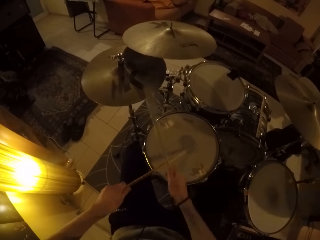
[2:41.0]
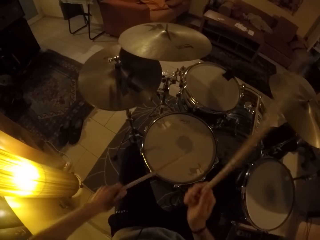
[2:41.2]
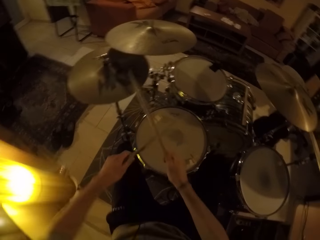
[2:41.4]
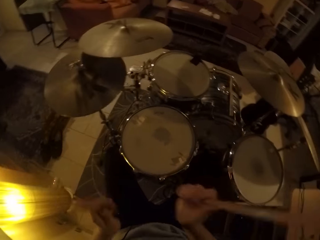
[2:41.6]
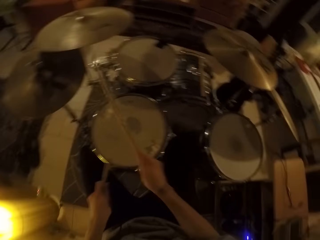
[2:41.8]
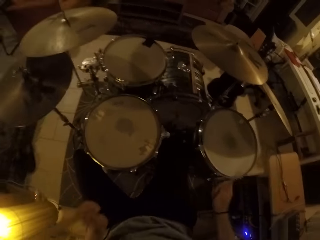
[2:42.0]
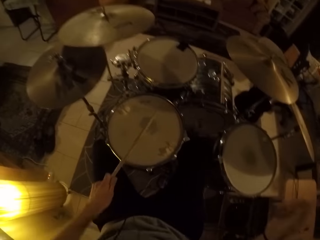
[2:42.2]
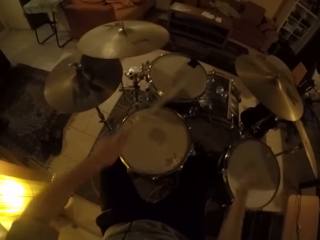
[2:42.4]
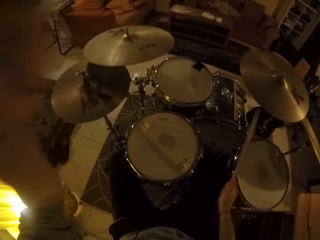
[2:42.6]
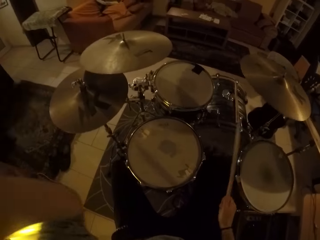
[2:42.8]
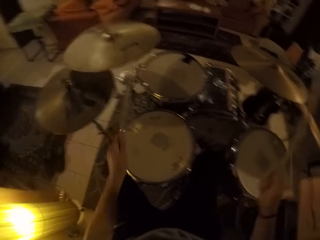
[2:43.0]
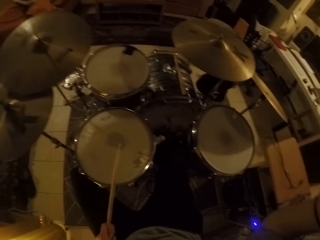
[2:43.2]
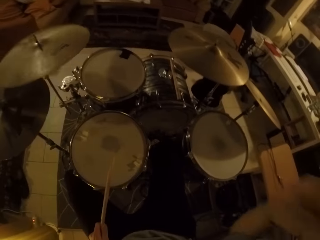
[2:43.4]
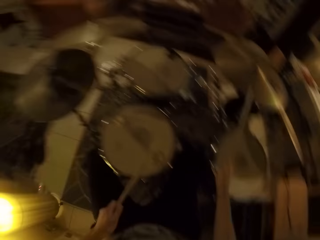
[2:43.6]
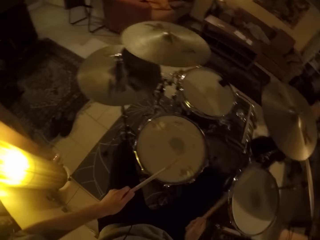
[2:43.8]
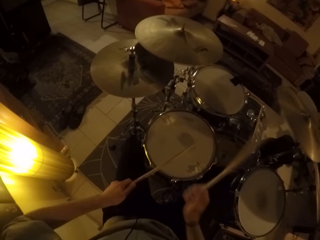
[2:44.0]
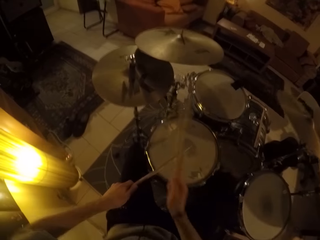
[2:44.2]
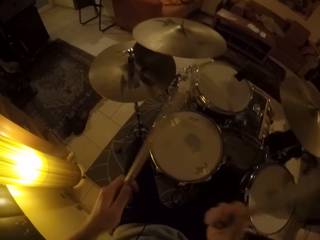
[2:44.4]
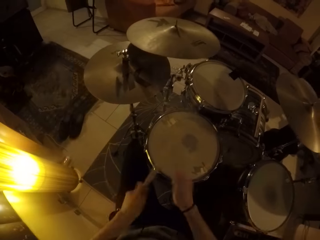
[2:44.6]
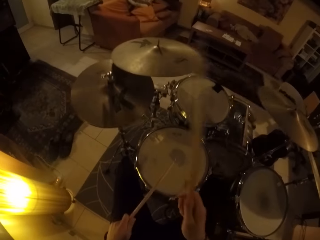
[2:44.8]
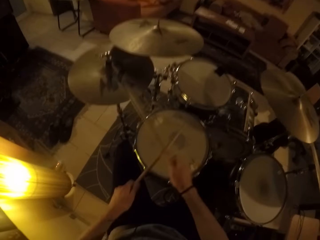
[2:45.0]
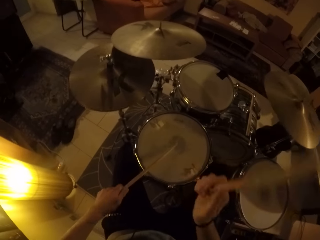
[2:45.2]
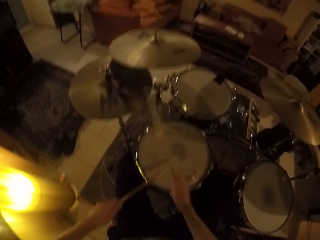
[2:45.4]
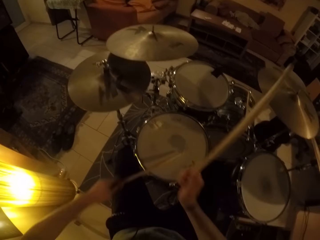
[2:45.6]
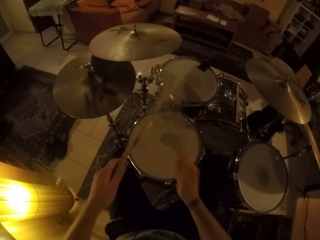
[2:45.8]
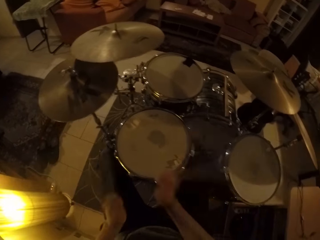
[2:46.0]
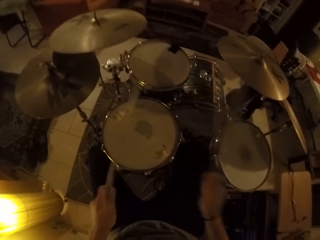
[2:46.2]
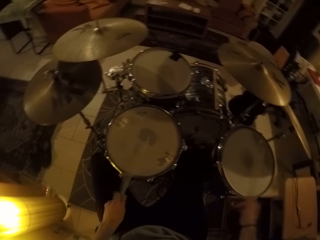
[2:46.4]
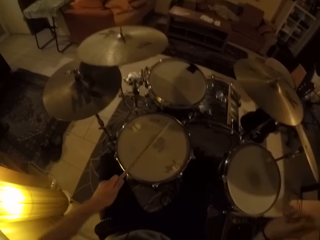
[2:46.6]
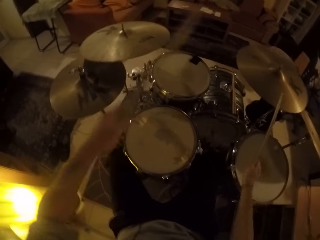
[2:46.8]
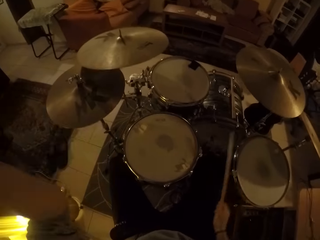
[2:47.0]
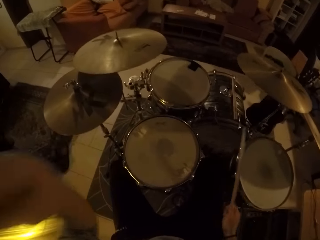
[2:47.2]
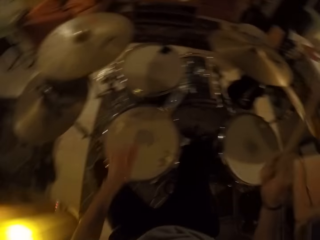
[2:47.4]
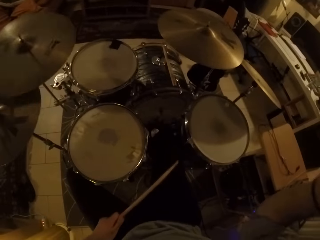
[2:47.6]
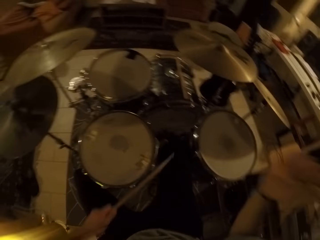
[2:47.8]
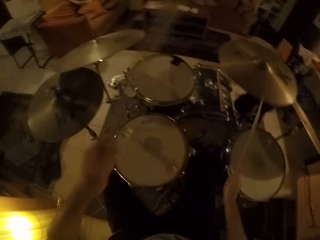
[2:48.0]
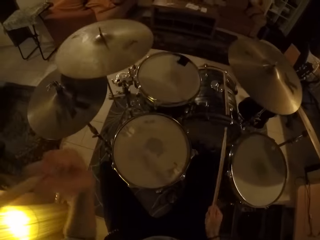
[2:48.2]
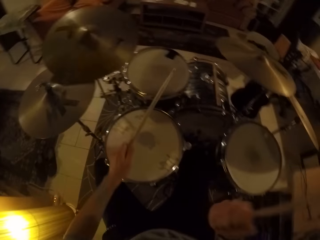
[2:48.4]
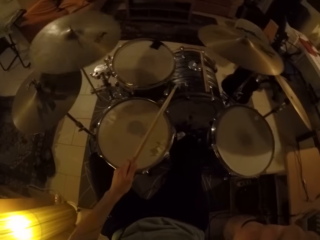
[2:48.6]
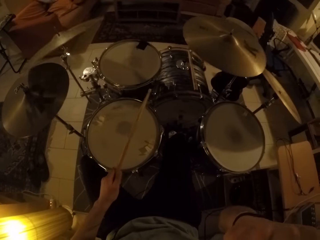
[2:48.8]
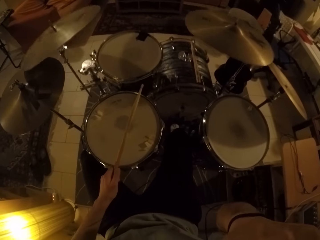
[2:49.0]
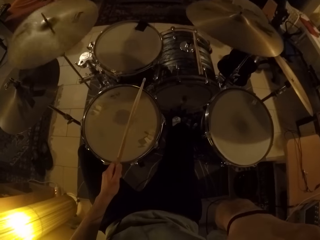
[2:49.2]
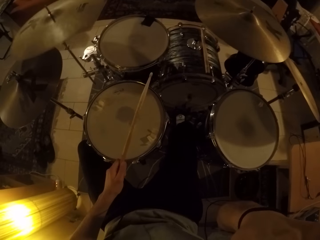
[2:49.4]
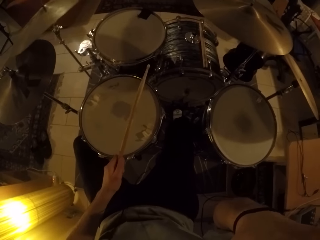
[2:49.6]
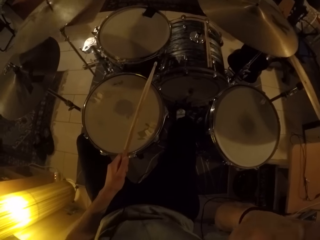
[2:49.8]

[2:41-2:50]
The camera wearer hits the floor tom with the drum stick in his right hand. He hits the ride cymbal with the drum stick in his right hand. He hits the crash cymbal with the drum stick in his left hand. He hits the snare drum with the drum stick in his right hand. He hits the snare drum with the drum stick in his left hand. He hits the hi-hat cymbal with the drum stick in his right hand. He hits the floor tom with the drum stick in his right hand. He hits the ride cymbal with the drum stick in his right hand. He hits the crash cymbal with the drum stick in his left hand.

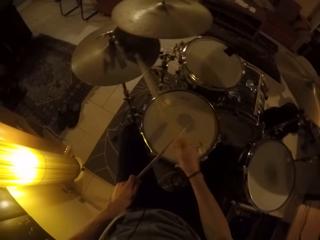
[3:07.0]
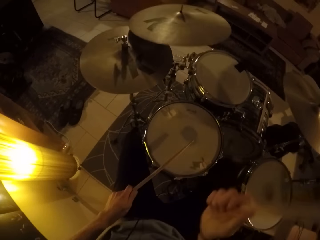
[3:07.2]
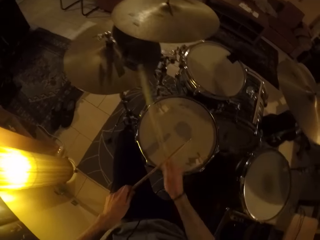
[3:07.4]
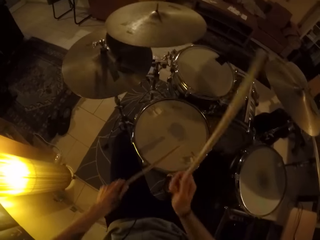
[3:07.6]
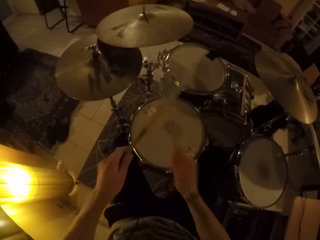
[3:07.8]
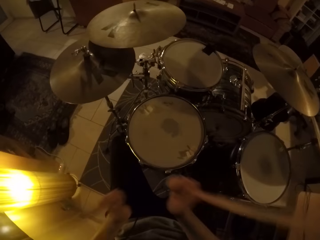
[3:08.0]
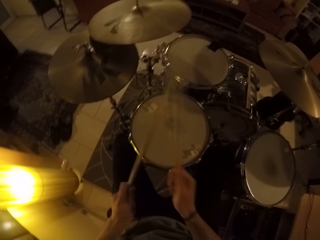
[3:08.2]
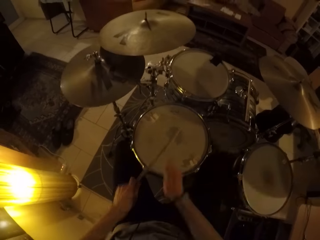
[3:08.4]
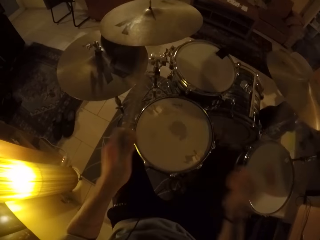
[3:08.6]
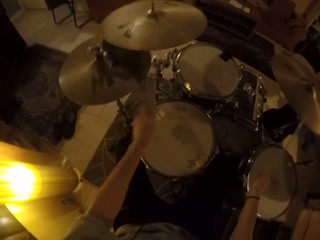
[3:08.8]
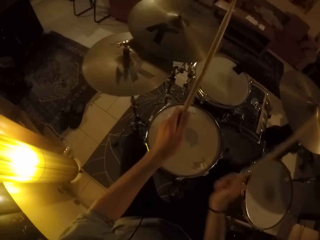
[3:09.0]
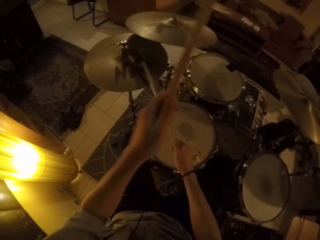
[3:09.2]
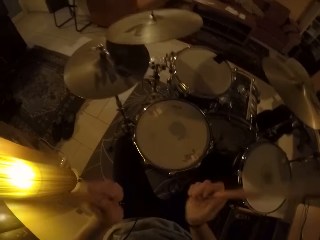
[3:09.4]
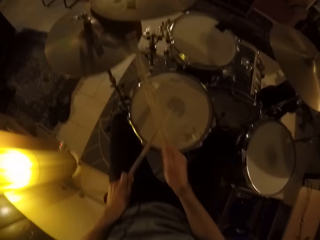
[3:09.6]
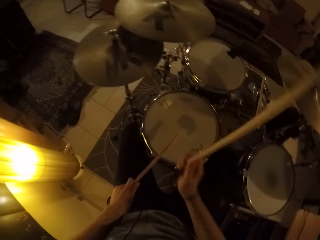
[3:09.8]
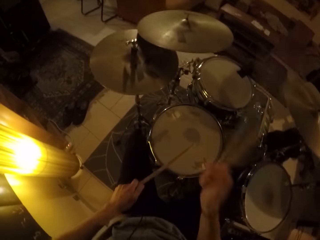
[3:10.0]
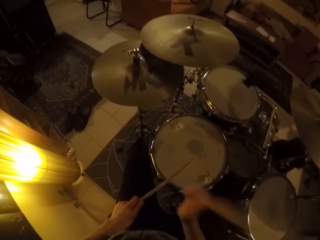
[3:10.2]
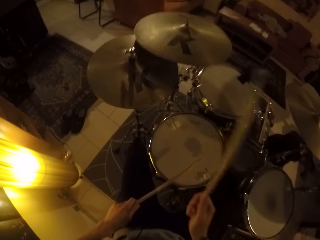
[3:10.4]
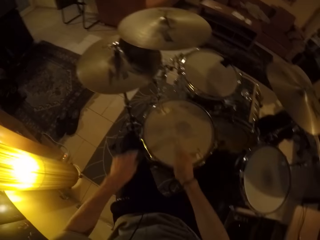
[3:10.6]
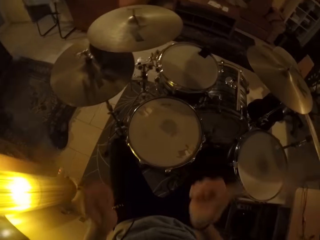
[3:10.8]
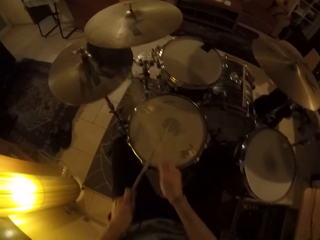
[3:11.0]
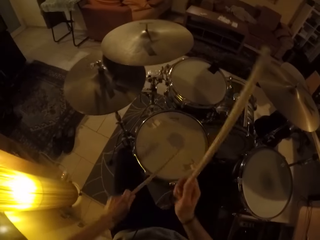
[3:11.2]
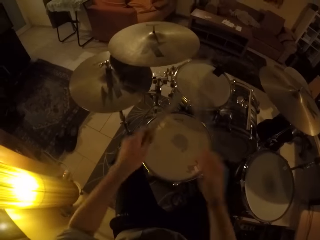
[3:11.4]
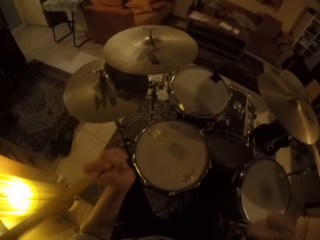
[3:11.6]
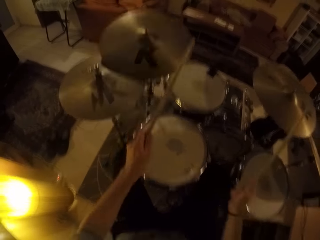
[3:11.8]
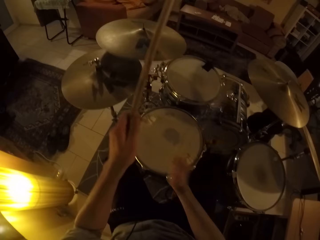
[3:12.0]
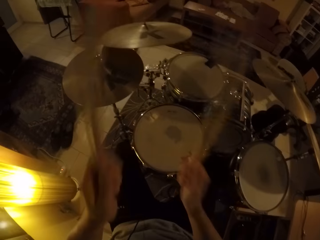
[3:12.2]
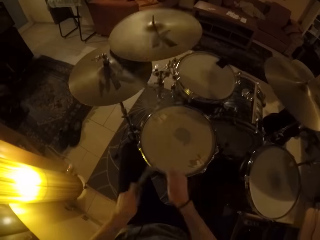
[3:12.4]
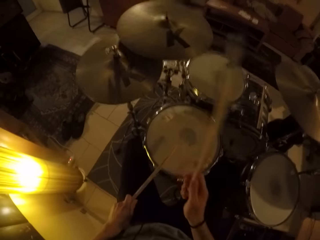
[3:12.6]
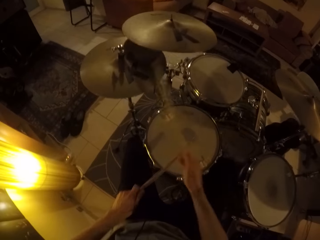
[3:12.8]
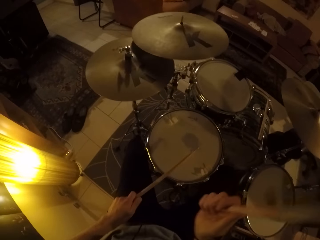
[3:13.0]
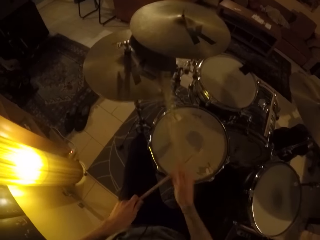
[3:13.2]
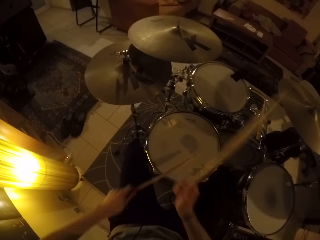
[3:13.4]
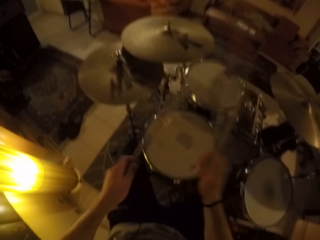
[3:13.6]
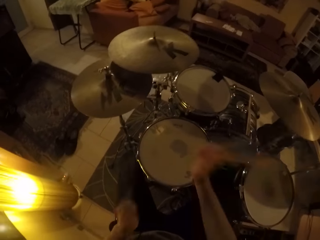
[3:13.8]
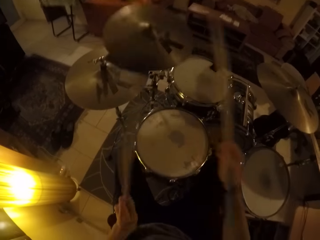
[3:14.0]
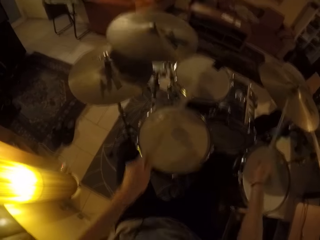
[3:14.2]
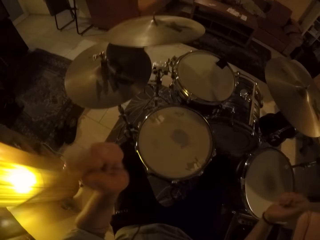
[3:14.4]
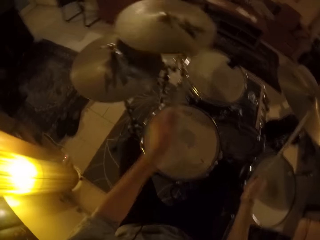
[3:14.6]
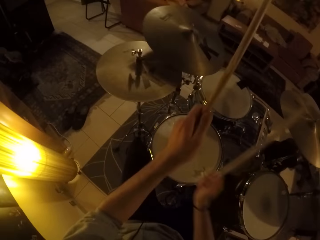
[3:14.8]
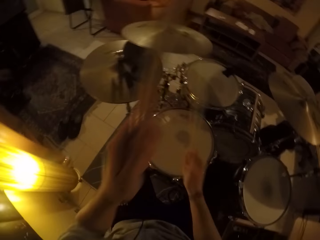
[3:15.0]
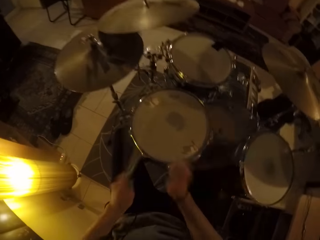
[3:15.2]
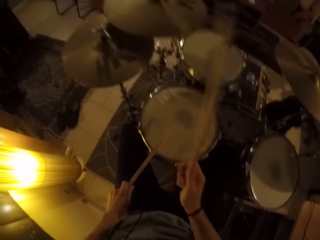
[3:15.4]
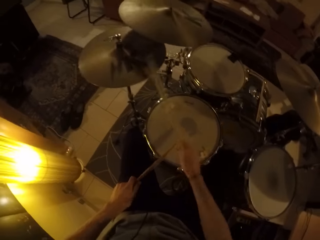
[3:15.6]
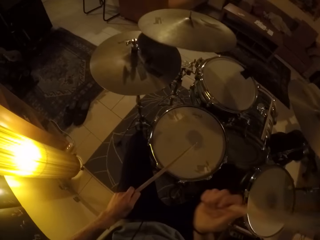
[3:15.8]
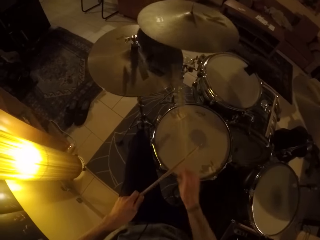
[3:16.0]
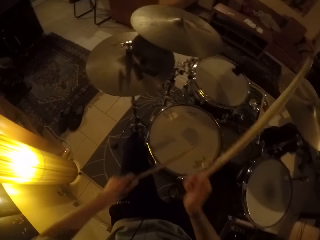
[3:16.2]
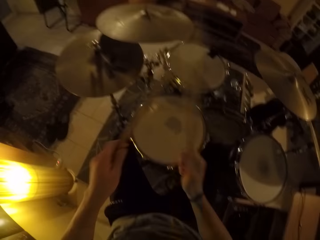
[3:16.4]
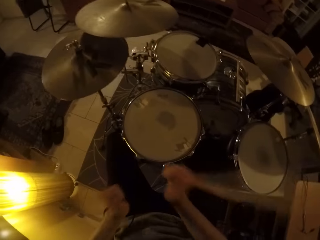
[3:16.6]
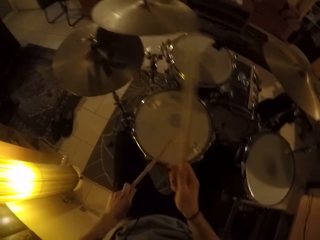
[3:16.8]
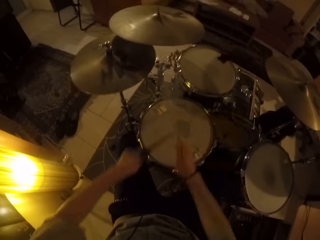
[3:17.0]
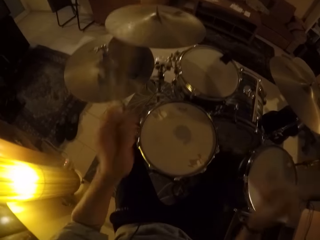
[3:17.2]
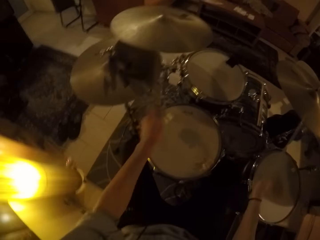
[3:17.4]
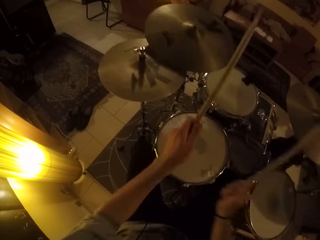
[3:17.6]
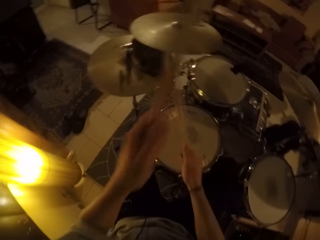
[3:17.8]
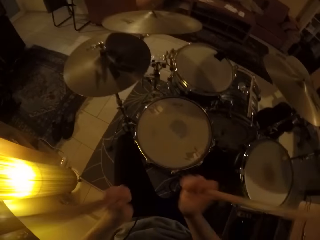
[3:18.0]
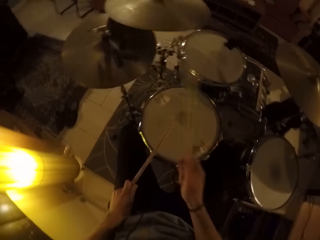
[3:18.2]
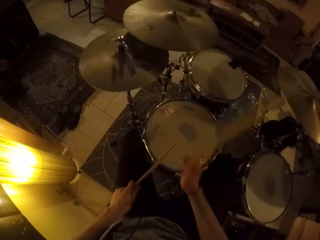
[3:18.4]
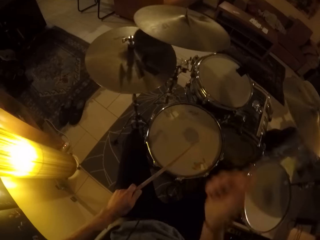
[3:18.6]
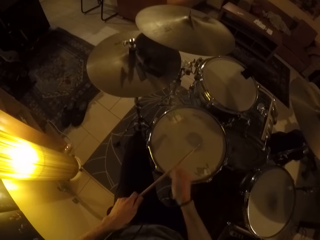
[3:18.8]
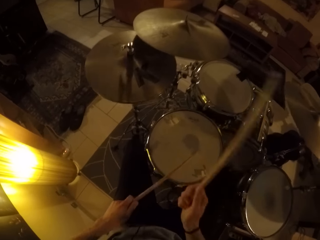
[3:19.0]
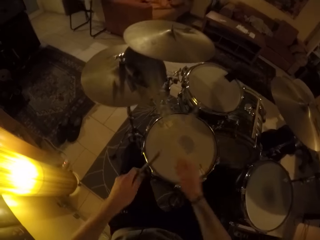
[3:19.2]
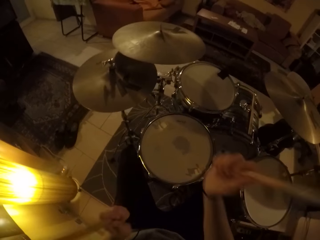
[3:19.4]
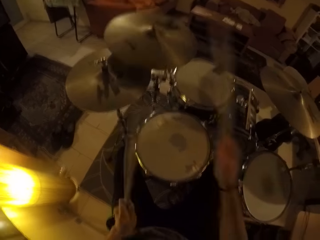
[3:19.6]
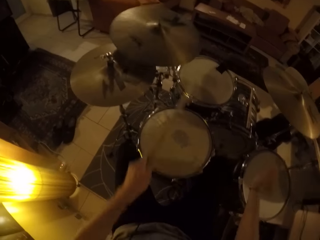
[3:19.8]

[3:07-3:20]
The camera wearer hits the ride cymbal with the drum stick in his right hand. He hits the crash cymbal with the drum stick in his left hand. He hits the hi-hat cymbal with the drum stick in his right hand. He hits the snare drum with the drum stick in his left hand. He hits the ride cymbal with the drum stick in his right hand. He hits the crash cymbal with the drum stick in his left hand. He hits the hi-hat cymbal with the drum stick in his right hand. He hits the snare drum with the drum stick in his left hand. He hits the crash cymbal with the drum stick in his right hand. He hits the ride cymbal with the drum stick in his right hand. He hits the crash cymbal with the drum stick in his left hand. He hits the hi-hat cymbal with the drum stick in his right hand. He hits the snare drum with the drum stick in his left hand. He hits the ride cymbal with the drum stick in his right hand. He hits the crash cymbal with the drum stick in his left hand. He hits the hi-hat cymbal with the drum stick in his right hand. He hits the snare drum with the drum stick in his left hand.
